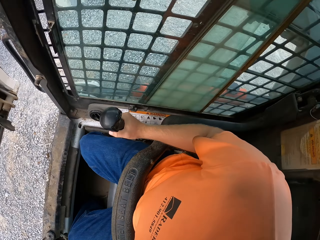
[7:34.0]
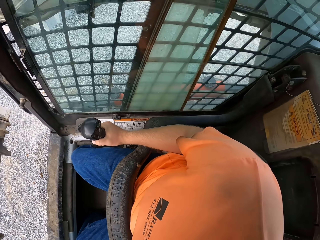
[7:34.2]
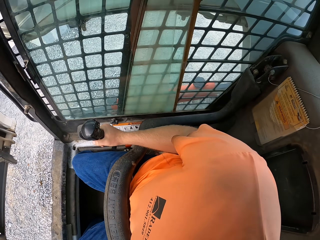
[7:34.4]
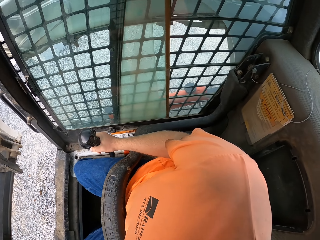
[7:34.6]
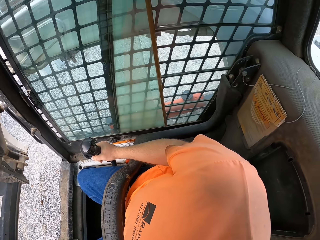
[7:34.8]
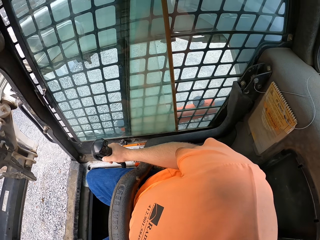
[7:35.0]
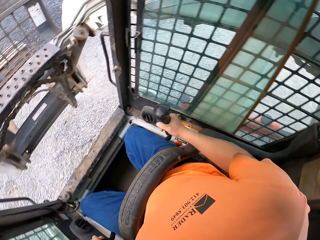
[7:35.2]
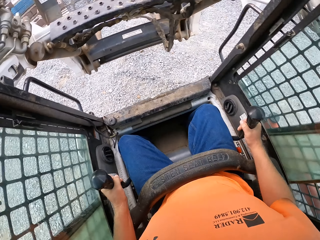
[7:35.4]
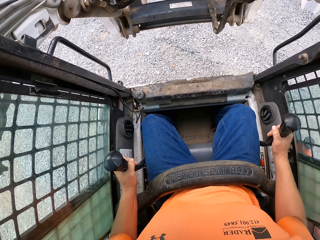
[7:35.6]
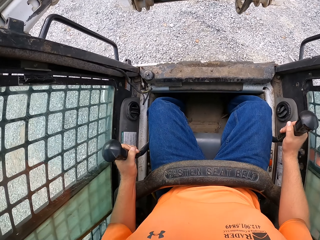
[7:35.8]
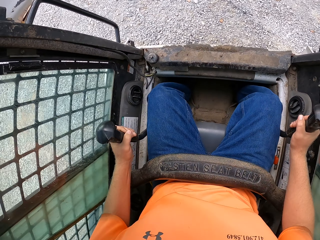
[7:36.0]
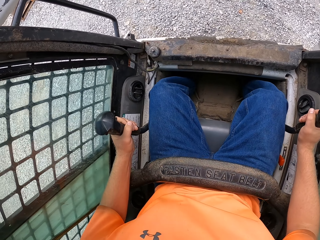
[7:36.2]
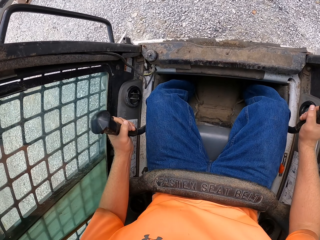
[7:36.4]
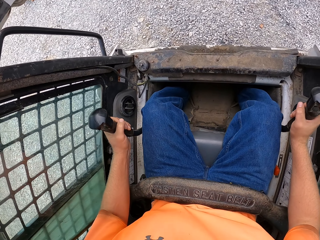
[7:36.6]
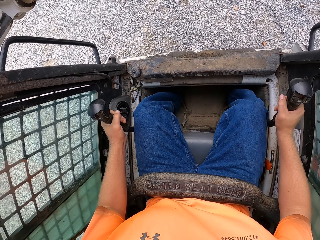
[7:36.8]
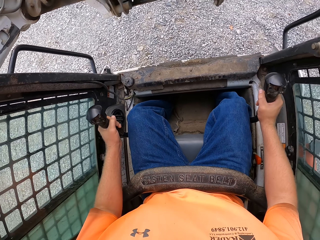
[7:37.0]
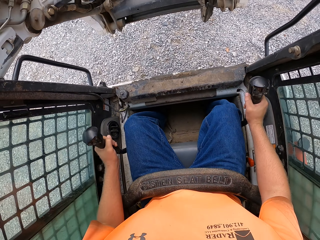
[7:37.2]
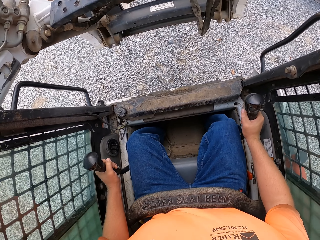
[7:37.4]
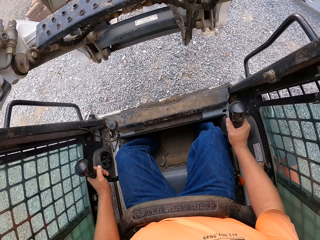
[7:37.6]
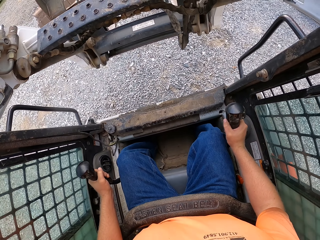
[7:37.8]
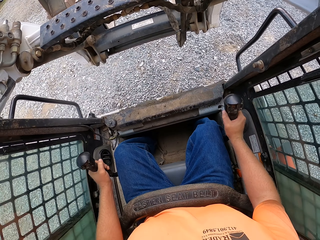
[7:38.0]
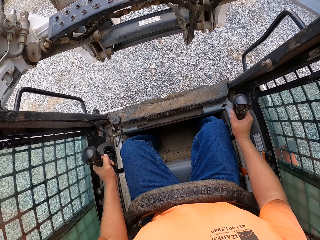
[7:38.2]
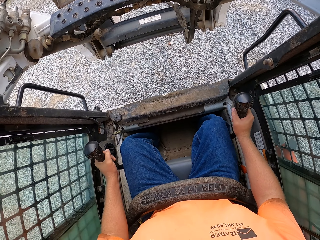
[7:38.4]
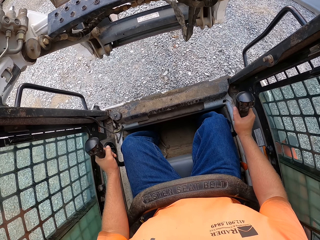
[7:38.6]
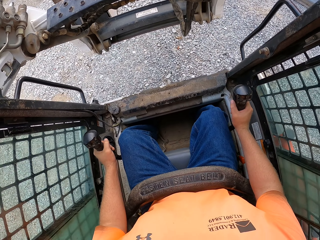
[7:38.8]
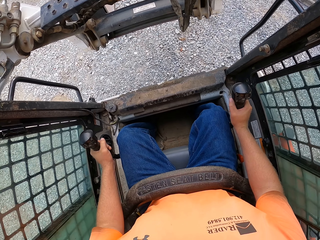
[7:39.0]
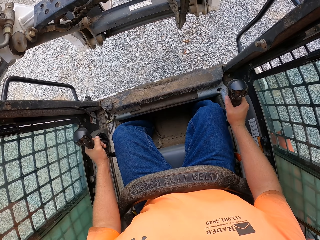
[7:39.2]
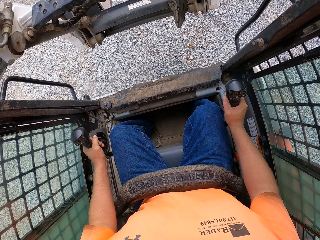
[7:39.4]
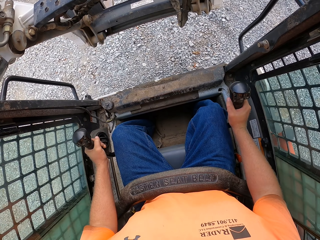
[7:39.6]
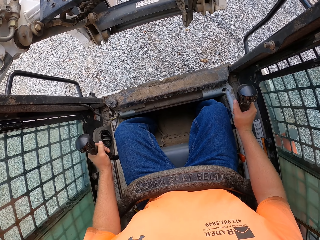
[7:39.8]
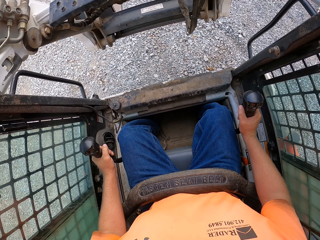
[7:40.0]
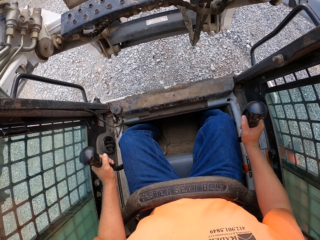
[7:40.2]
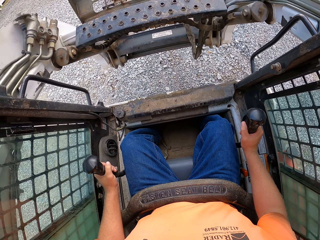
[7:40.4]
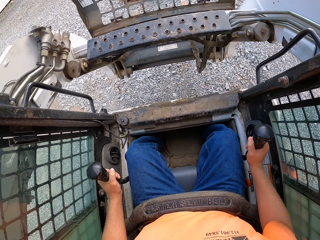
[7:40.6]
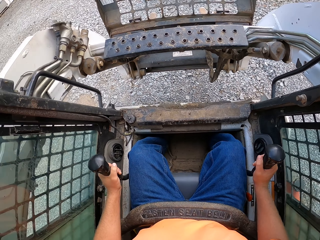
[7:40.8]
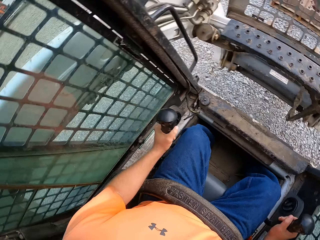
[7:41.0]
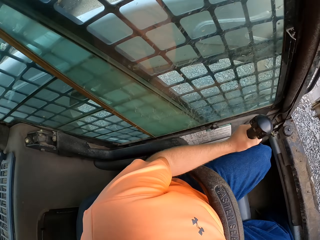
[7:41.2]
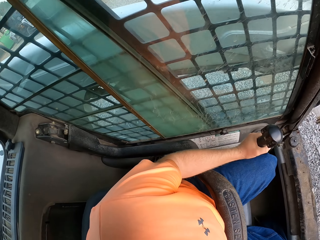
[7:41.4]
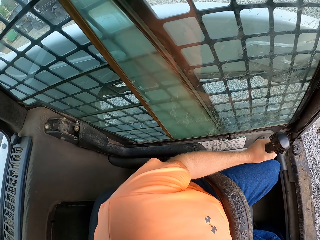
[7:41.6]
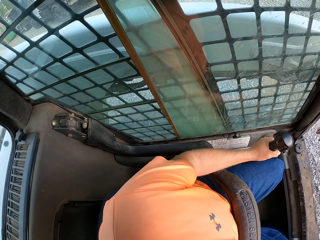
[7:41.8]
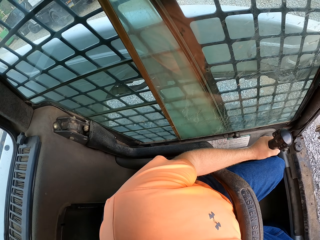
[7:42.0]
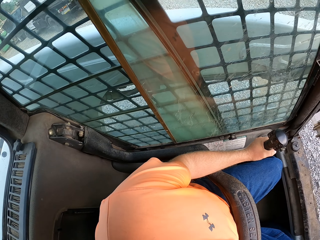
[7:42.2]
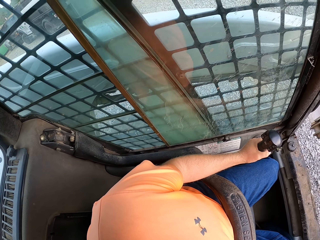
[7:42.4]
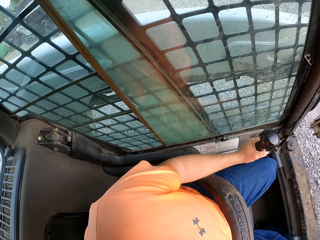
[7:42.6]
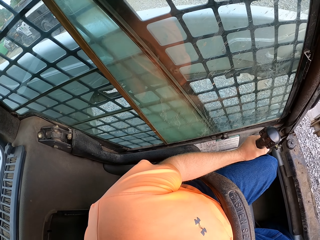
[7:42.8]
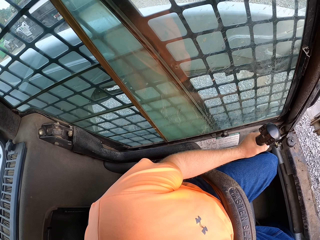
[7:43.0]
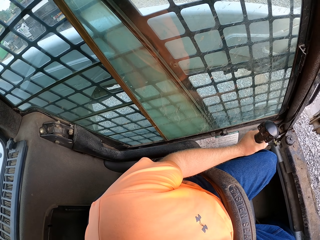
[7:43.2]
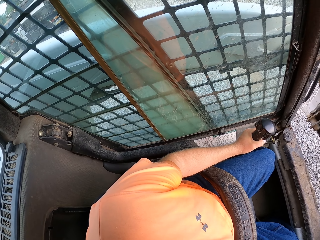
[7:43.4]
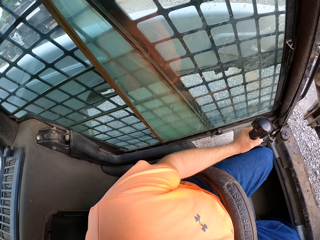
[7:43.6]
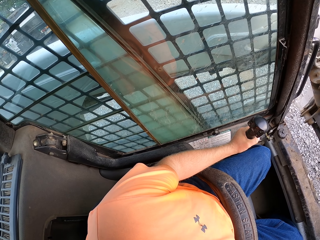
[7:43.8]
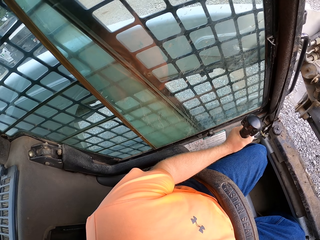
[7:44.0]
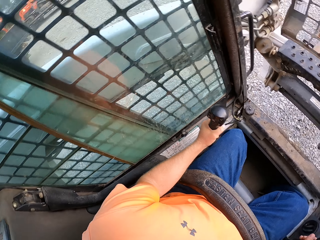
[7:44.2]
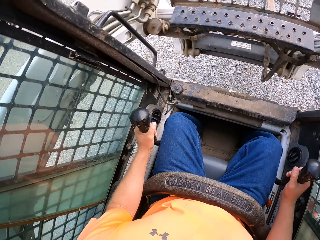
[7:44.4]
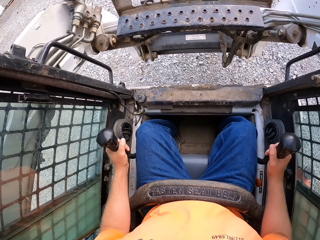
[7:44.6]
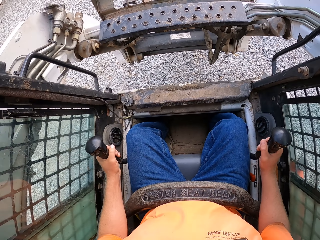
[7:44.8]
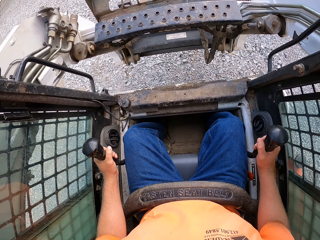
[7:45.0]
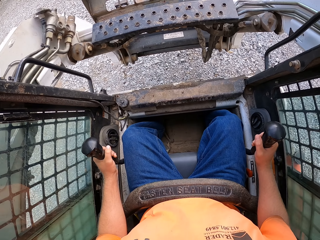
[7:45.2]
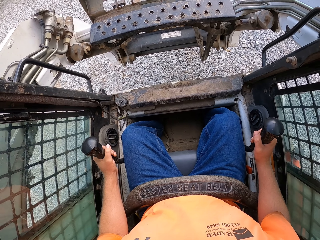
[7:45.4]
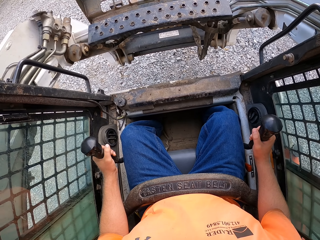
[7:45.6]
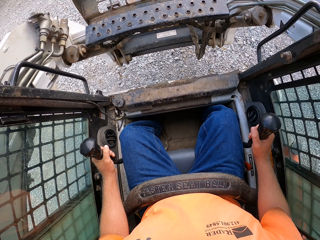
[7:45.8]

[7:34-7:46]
The camera wearer looks around. They operate the forklift. They look around.

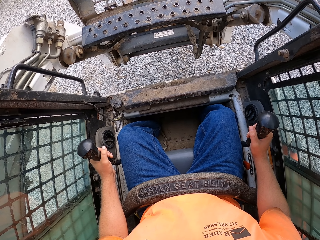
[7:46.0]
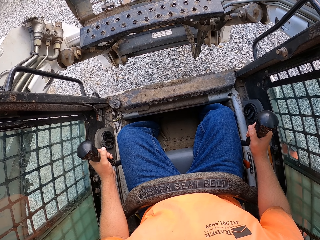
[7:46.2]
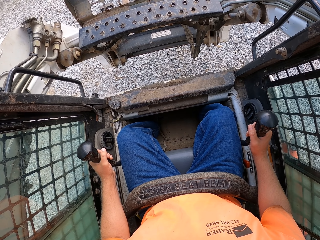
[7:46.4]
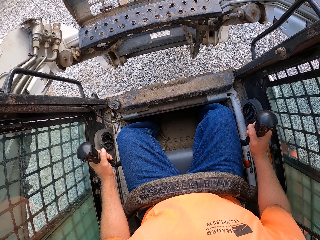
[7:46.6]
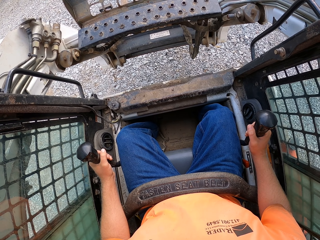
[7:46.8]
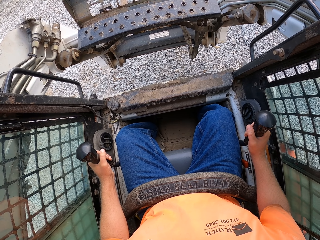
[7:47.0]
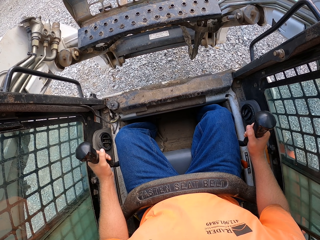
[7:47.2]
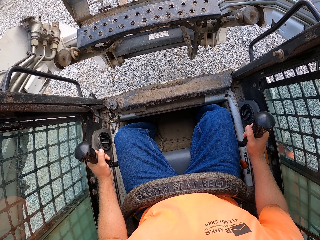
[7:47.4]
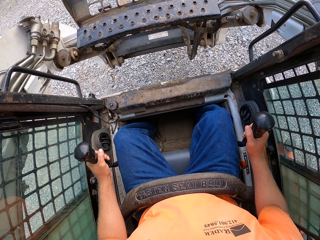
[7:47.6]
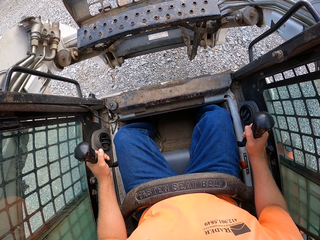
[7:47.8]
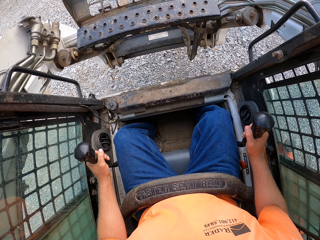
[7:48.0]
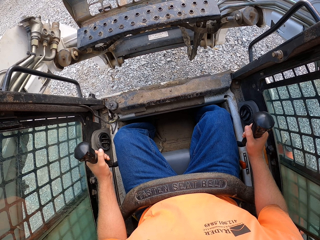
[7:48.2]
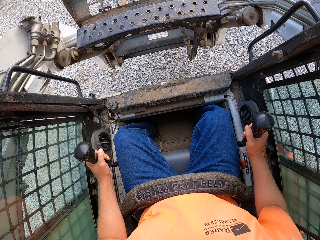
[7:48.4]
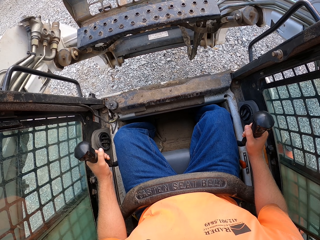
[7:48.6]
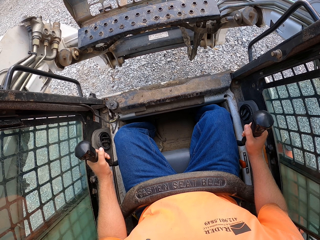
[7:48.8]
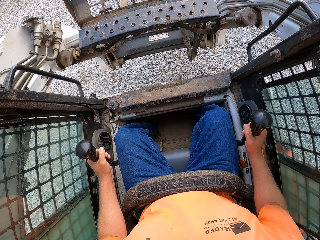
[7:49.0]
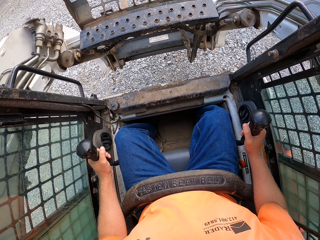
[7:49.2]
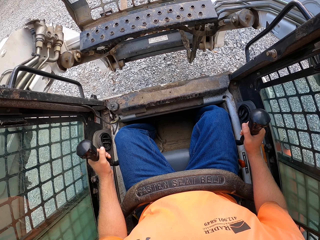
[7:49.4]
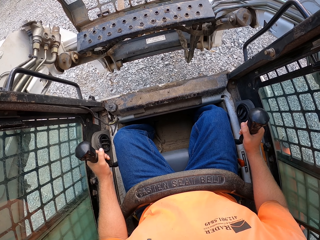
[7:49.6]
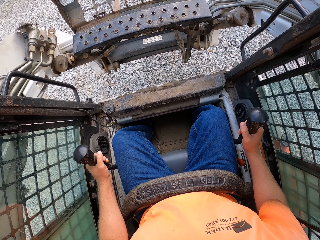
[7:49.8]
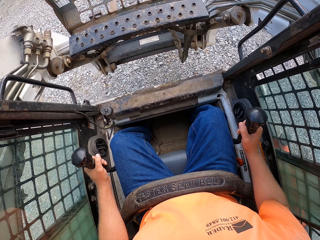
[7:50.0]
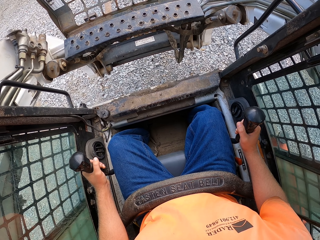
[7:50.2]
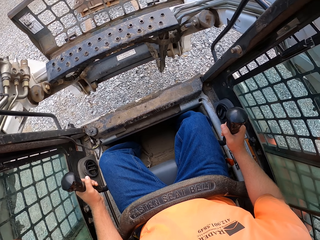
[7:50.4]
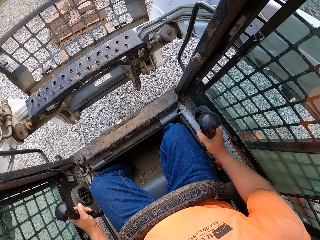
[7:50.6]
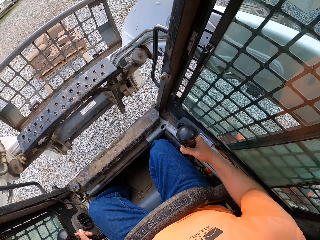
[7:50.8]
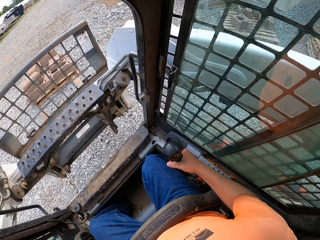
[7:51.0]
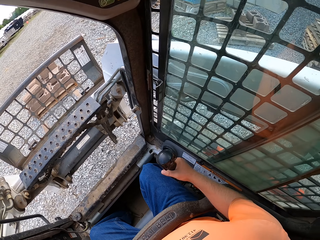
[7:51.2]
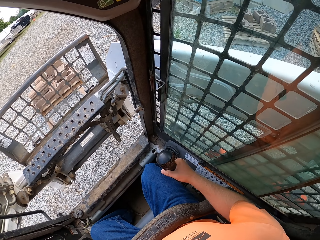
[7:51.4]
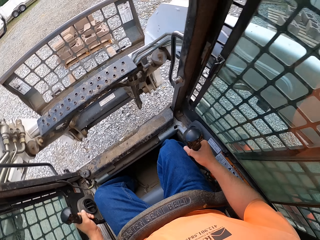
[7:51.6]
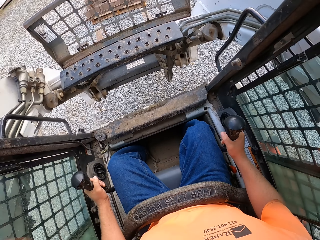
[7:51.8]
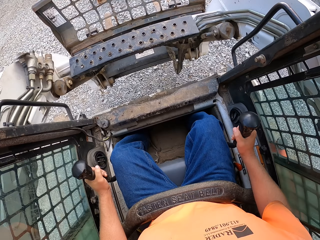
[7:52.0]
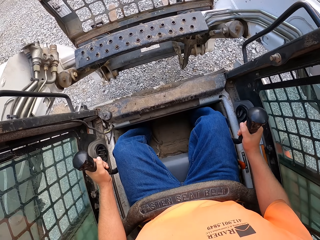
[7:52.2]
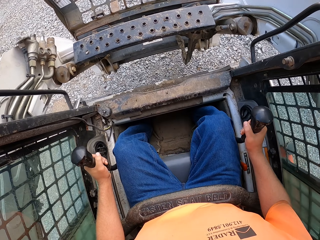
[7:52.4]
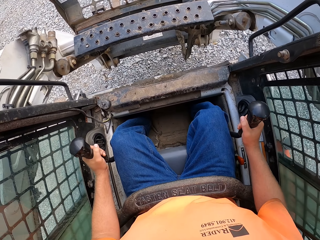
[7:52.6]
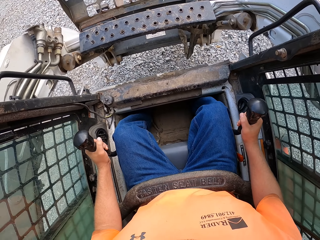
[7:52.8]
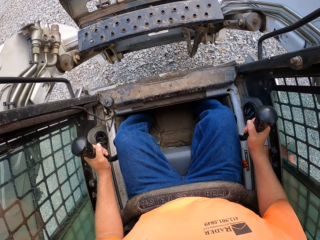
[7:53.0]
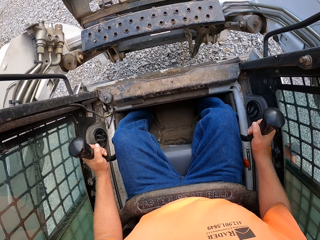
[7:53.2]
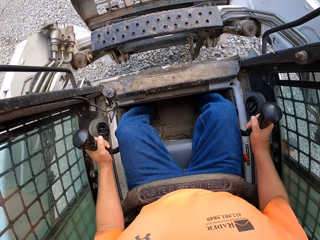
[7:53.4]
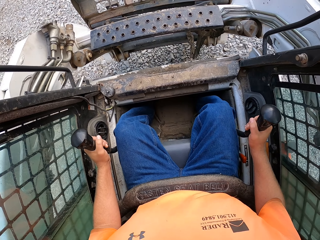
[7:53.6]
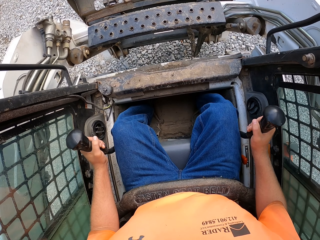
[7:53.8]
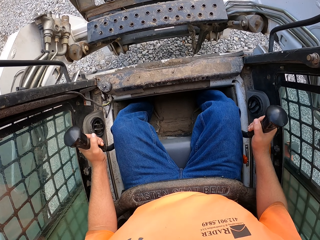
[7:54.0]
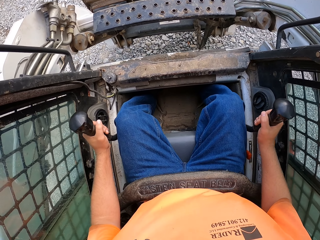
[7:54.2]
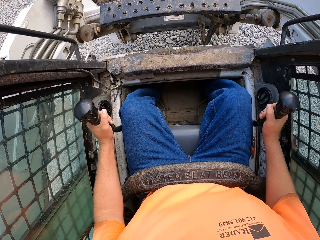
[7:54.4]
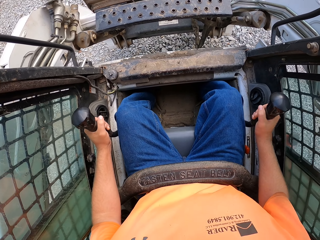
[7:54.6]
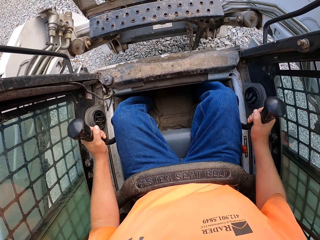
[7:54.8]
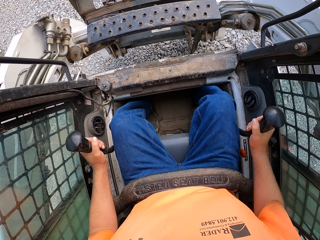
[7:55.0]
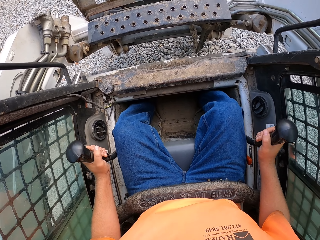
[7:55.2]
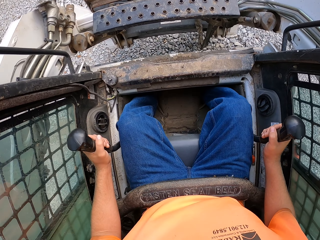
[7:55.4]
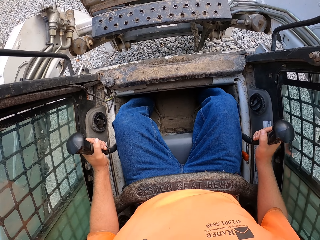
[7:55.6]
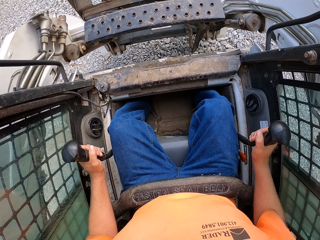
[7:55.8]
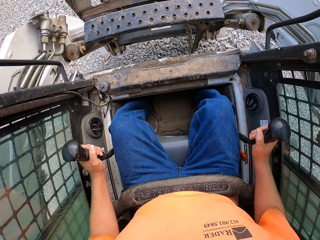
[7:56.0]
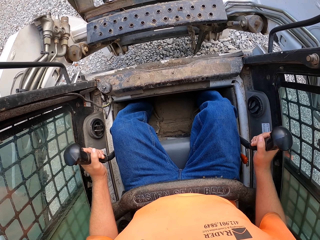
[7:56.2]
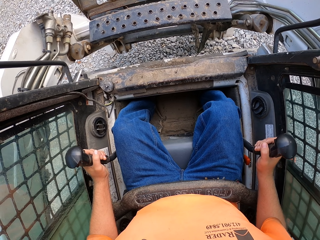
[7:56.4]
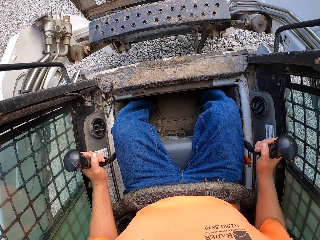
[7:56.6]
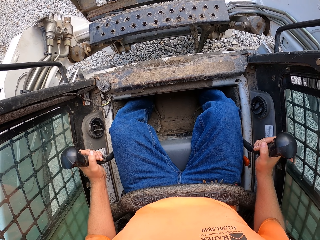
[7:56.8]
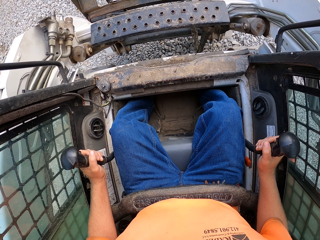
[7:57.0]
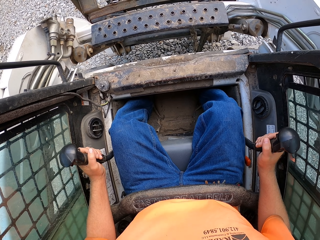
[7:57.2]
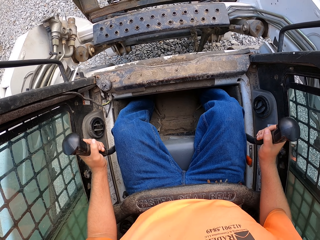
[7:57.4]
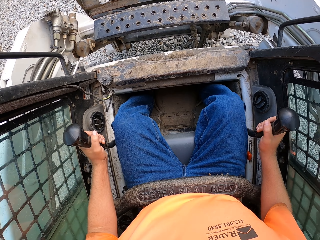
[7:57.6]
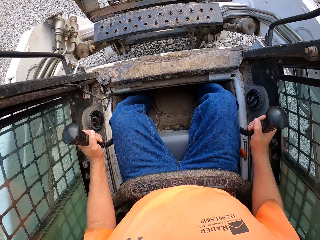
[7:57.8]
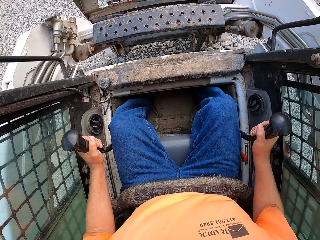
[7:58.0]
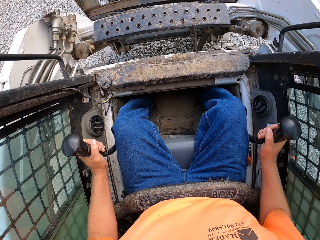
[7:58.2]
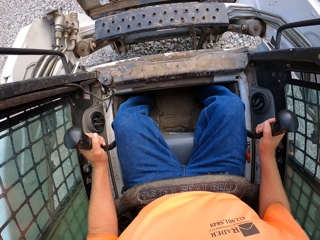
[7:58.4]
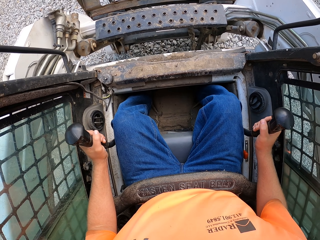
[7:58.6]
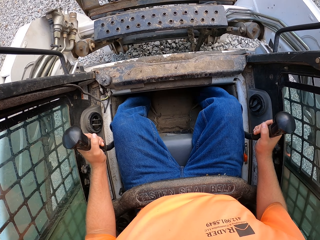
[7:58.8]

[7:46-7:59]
The camera wearer operates the forklift.
